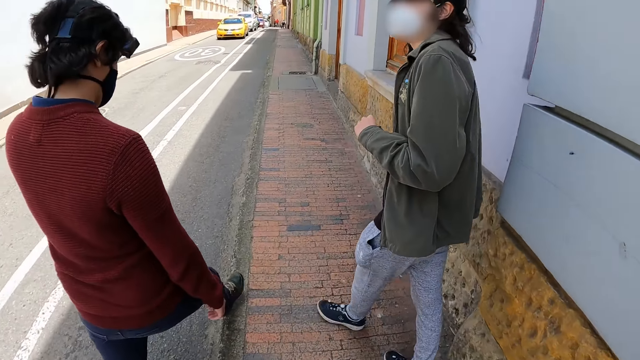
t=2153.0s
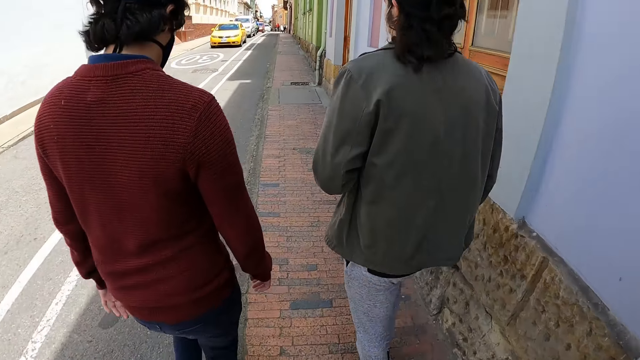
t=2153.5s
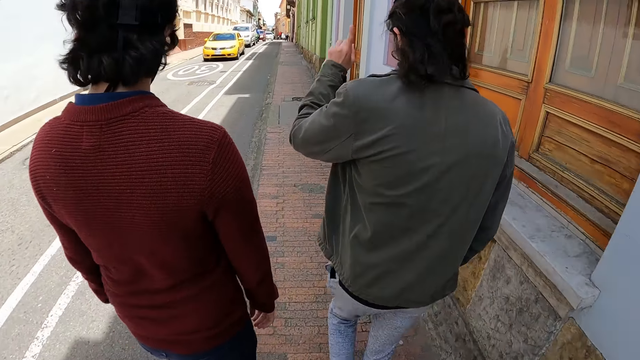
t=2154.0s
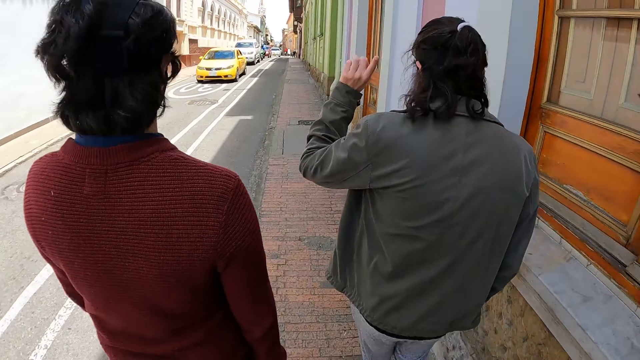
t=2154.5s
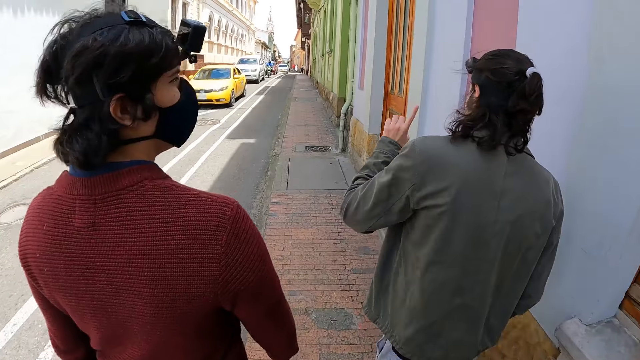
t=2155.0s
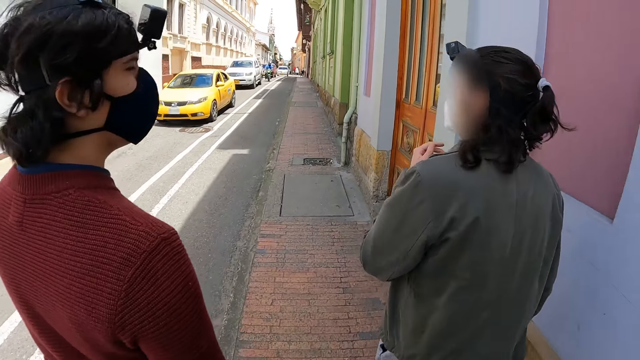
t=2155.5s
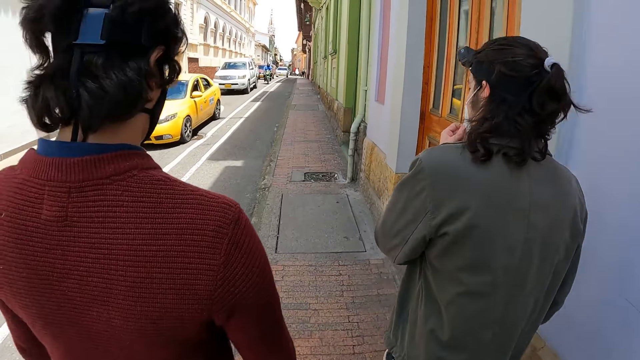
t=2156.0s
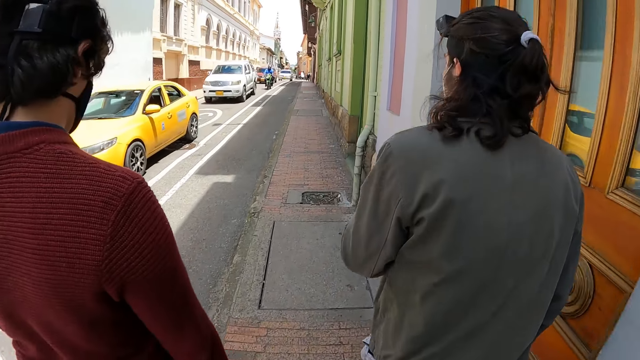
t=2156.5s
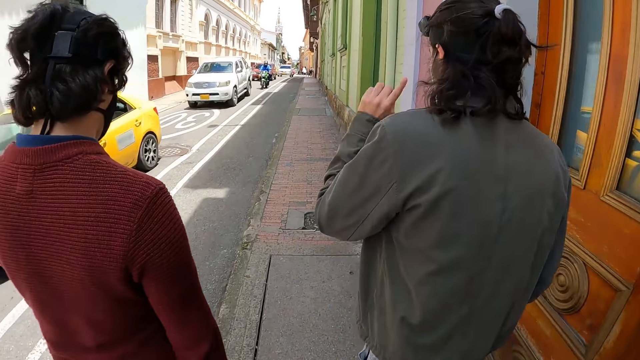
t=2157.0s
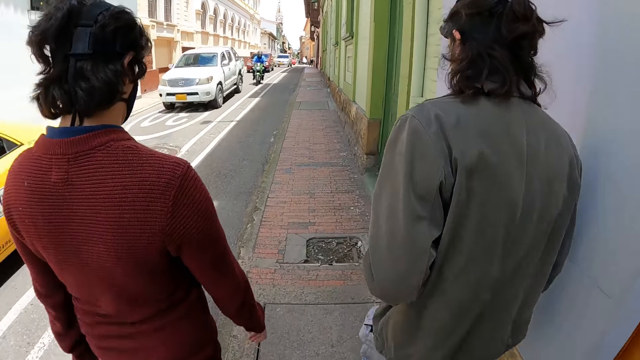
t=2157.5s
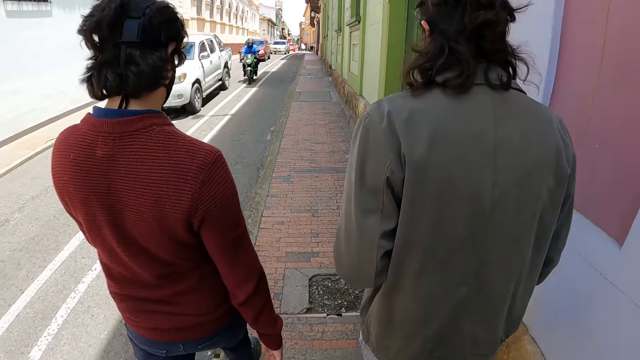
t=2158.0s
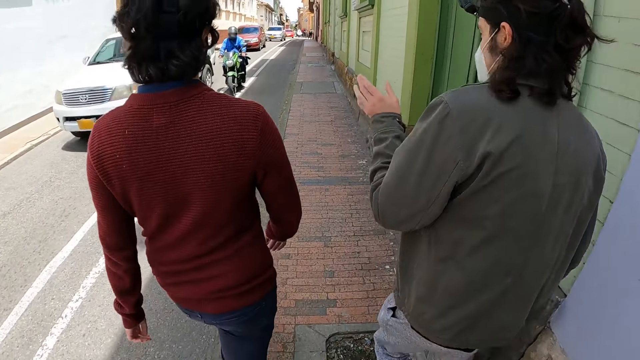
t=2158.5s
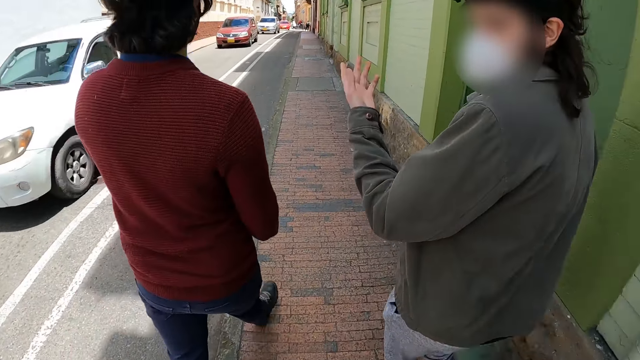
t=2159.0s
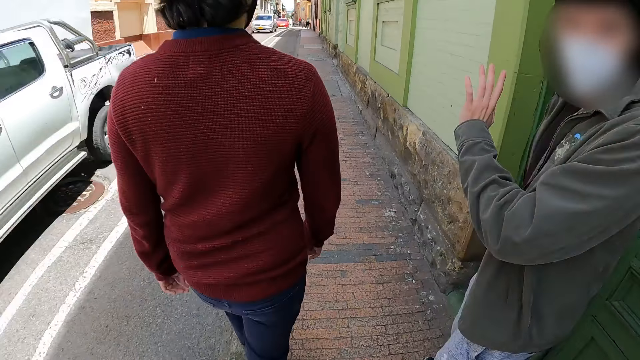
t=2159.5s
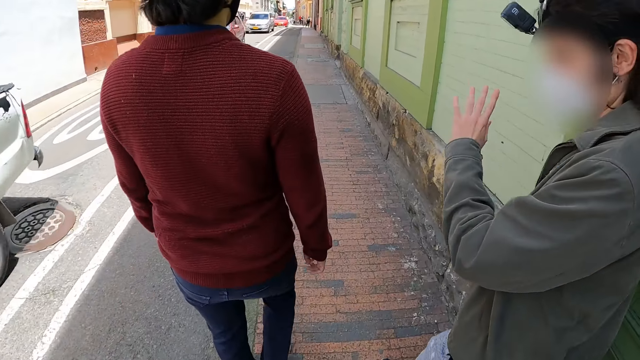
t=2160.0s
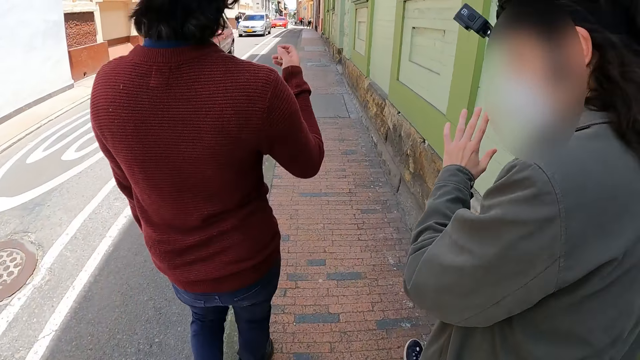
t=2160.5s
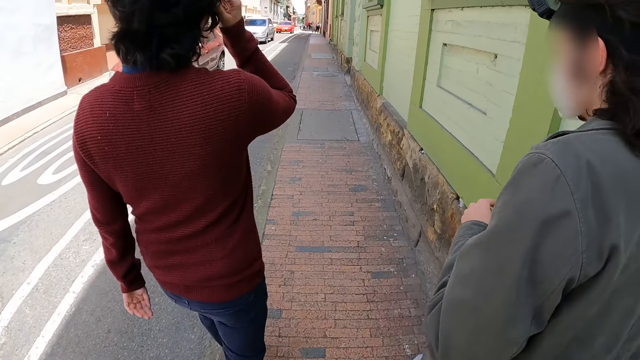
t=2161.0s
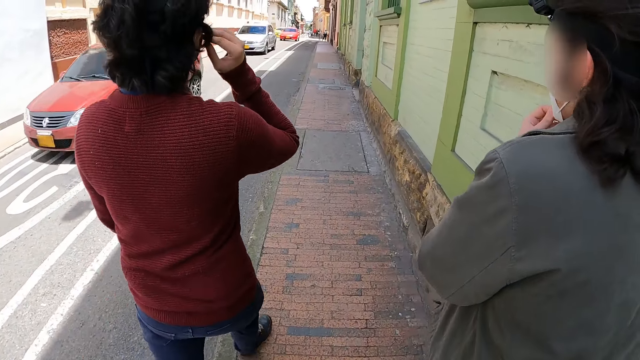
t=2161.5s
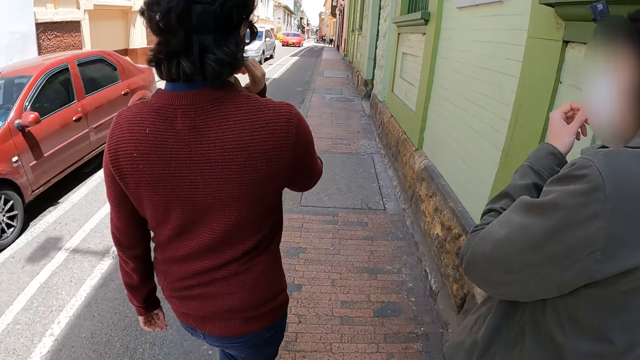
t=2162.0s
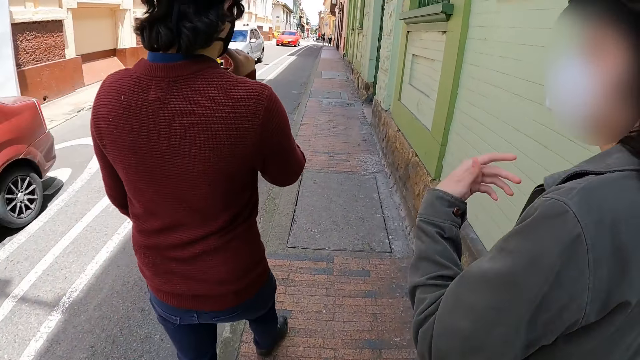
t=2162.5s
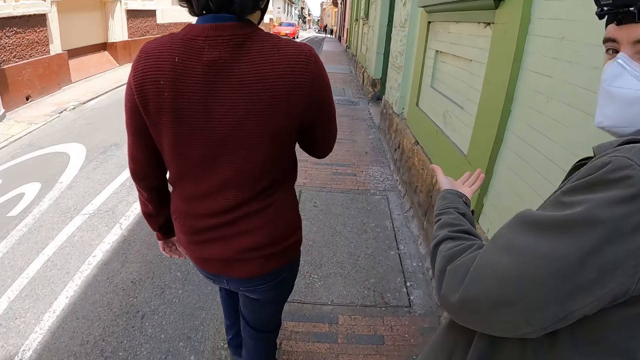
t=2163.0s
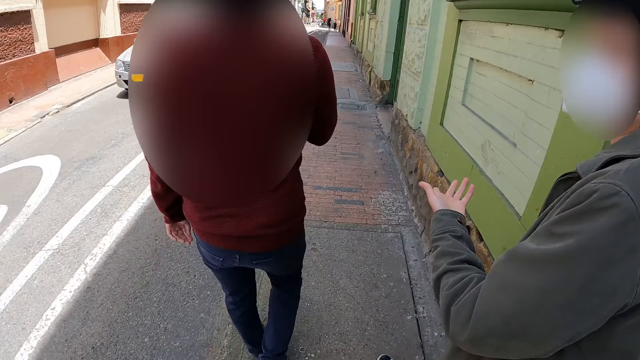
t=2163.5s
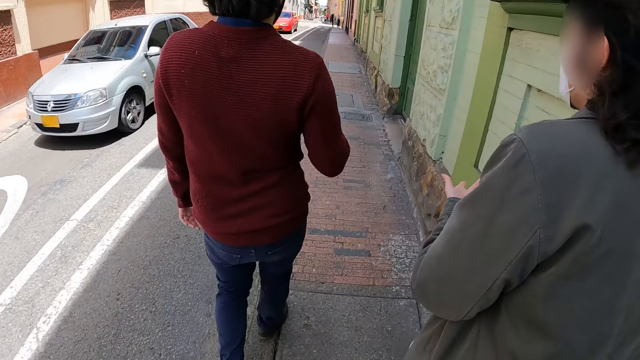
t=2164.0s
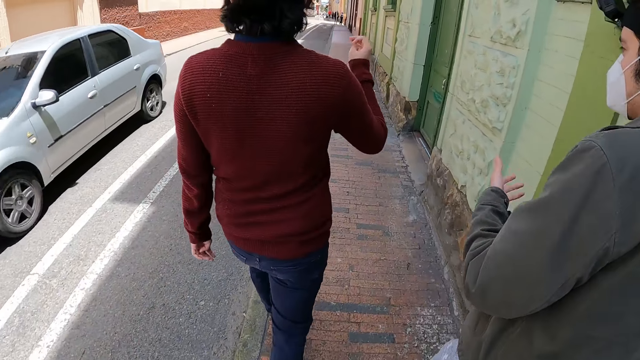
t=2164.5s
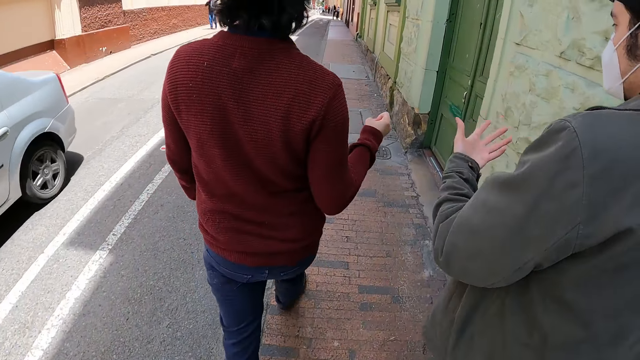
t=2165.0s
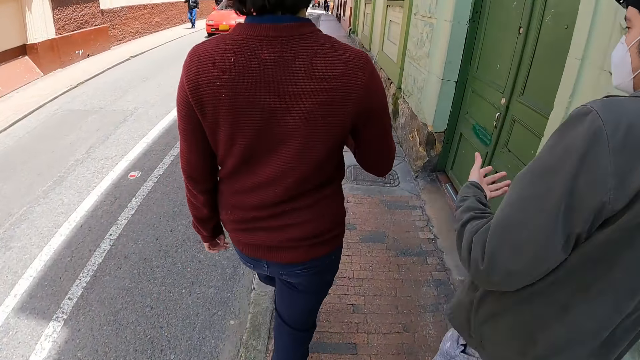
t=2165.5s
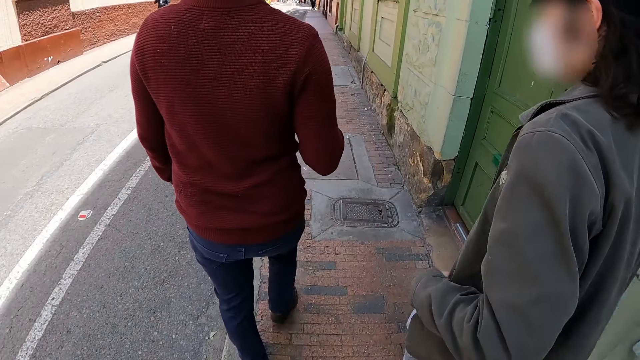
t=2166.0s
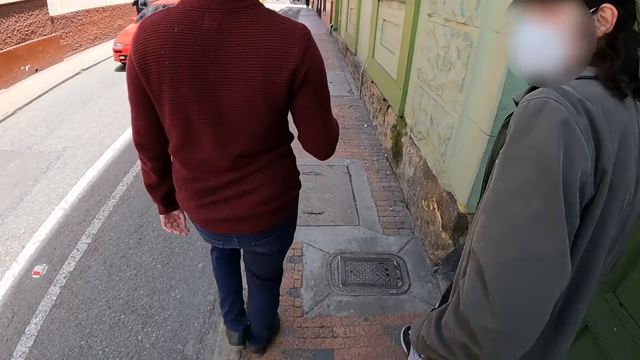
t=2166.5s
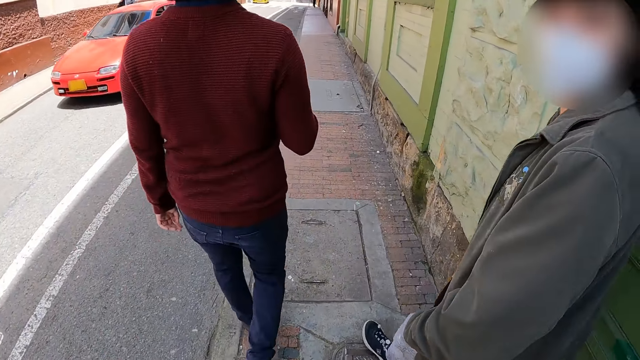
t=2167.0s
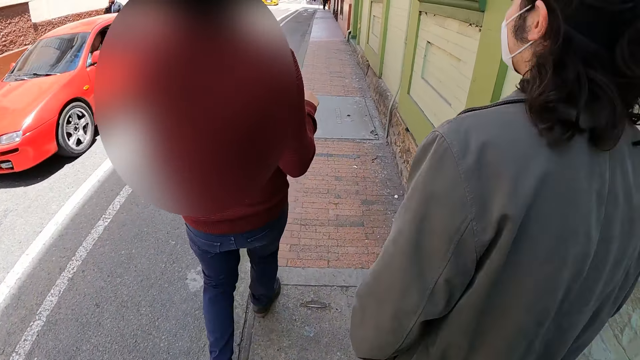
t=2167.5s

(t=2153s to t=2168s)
The man raises the hand, touches his dust mask and moves the hand. The man interacts with the camera wearer, looks at the camera wearer and moves the hand. The camera wearer walks along the road. The man touches his dust mask, moves the hand and looks at the camera wearer.

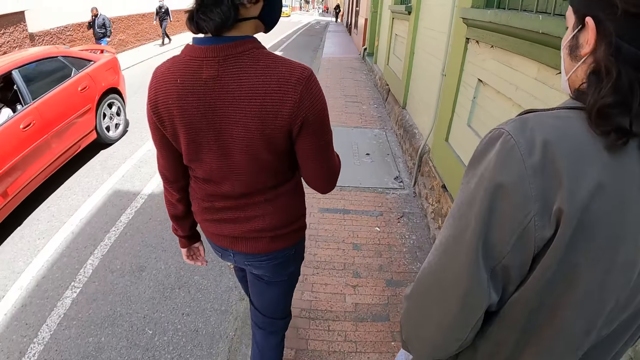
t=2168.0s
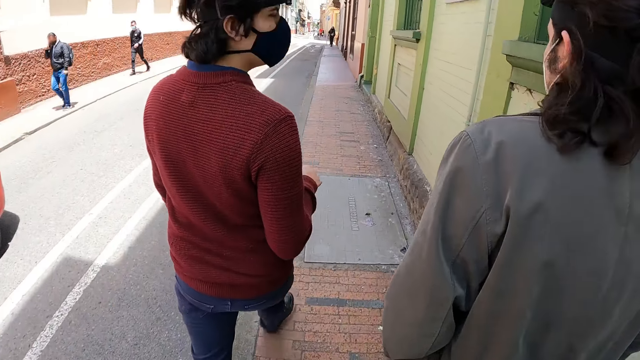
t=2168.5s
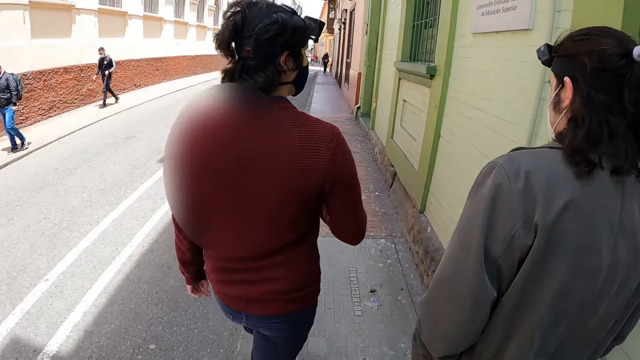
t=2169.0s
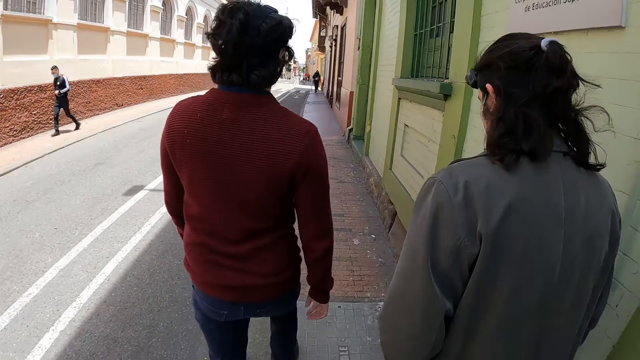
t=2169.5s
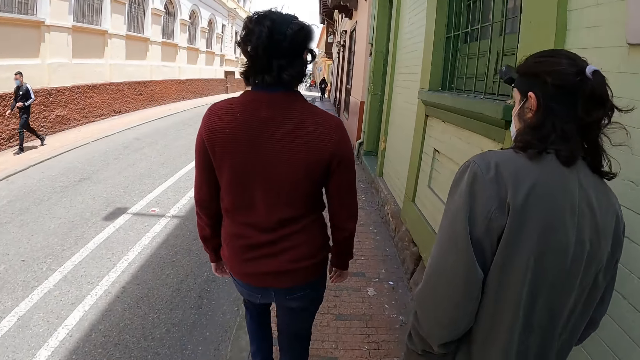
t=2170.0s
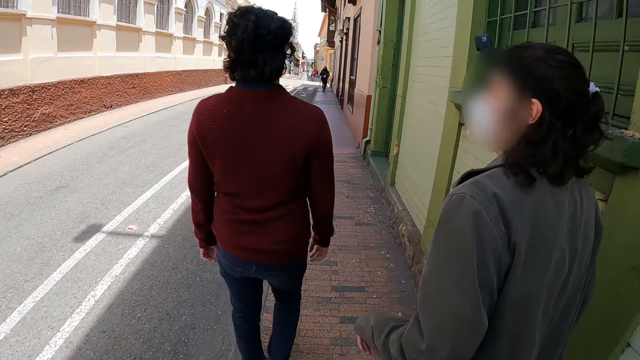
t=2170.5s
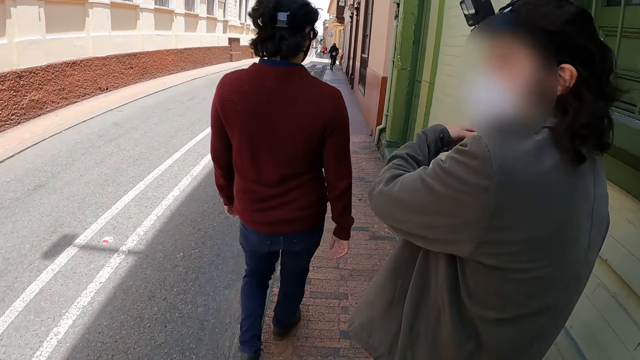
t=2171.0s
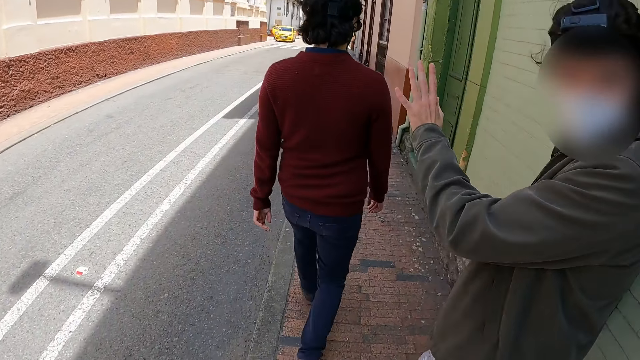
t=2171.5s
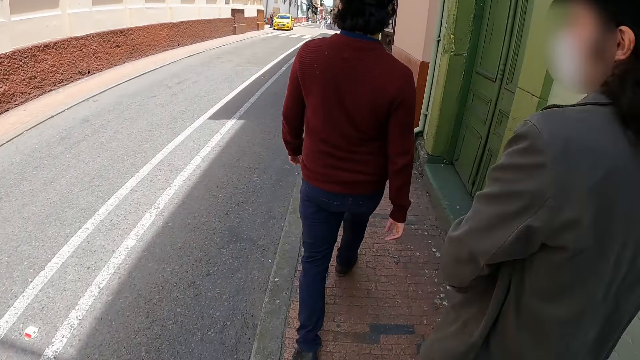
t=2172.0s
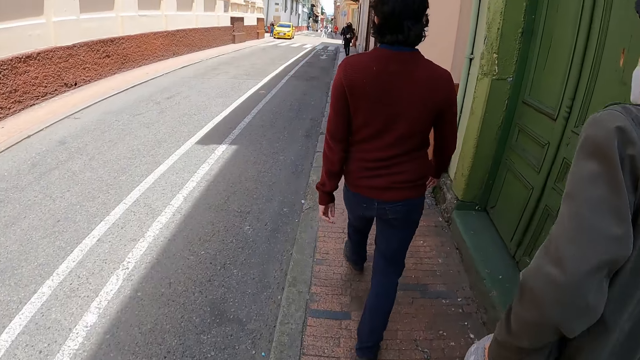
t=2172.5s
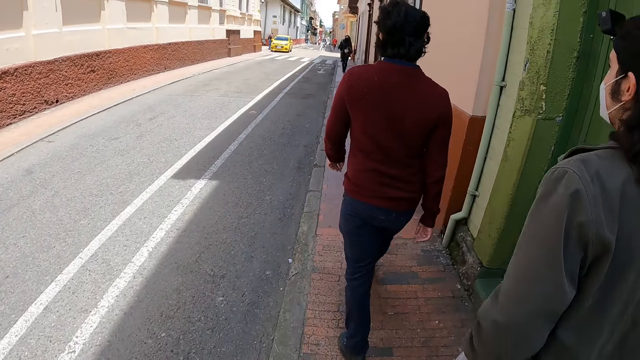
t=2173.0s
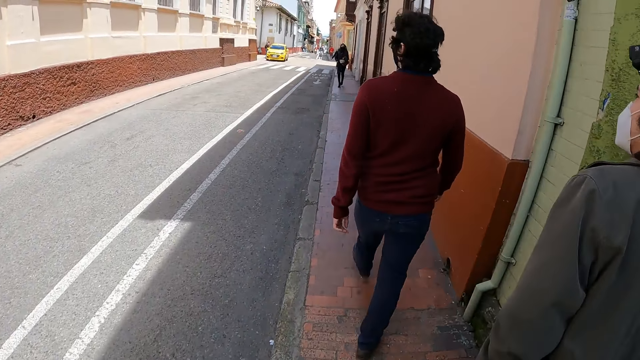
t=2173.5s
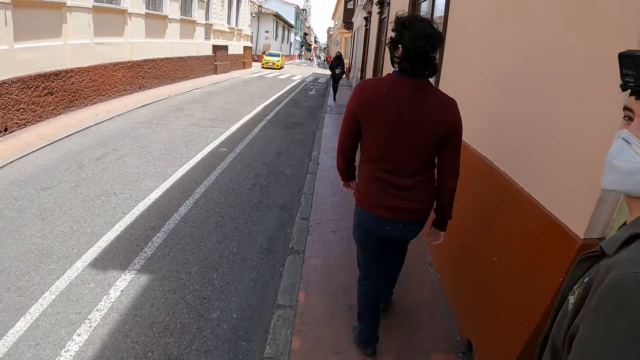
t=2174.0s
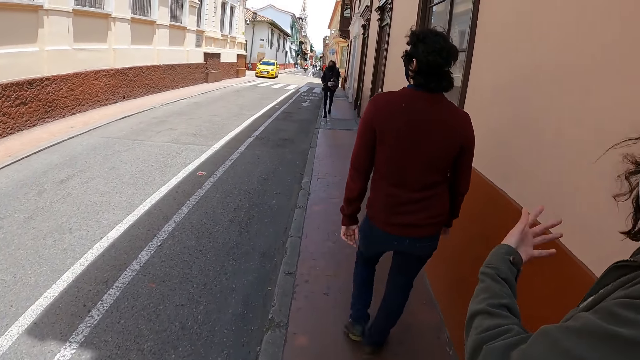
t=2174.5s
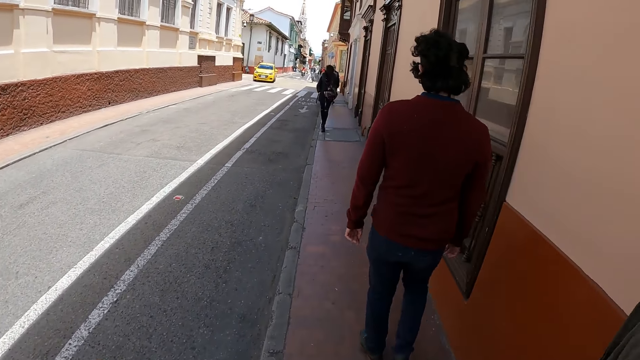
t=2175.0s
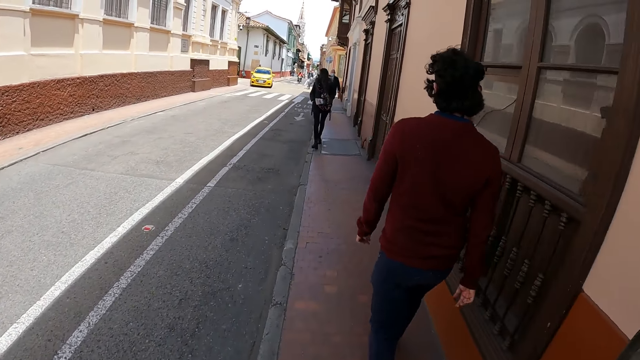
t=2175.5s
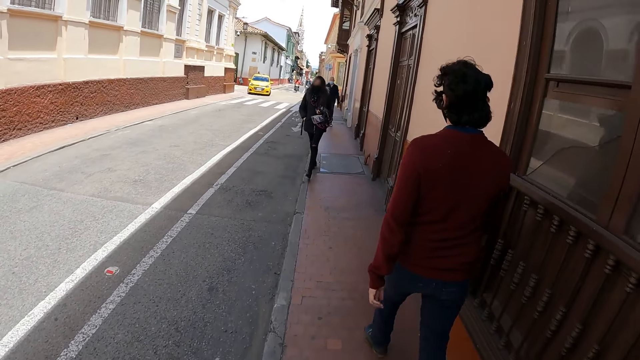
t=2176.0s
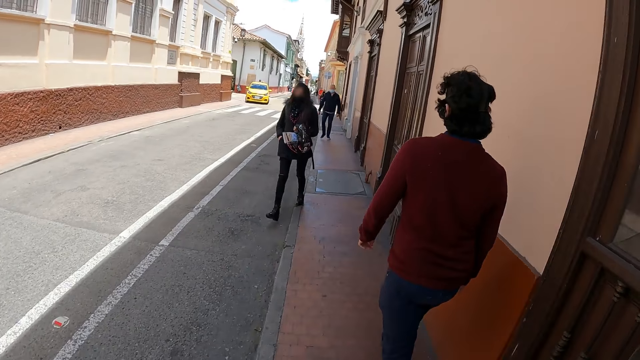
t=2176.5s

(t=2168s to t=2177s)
A man moves the hand. The man looks at the camera wearer. The man interacts with the camera wearer. The camera wearer walks along the road. The man uses a hand gesture.
